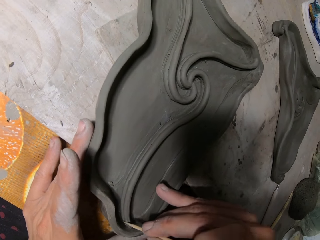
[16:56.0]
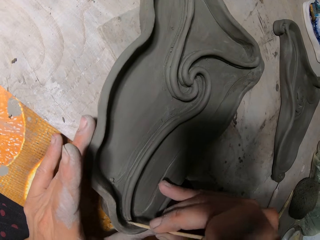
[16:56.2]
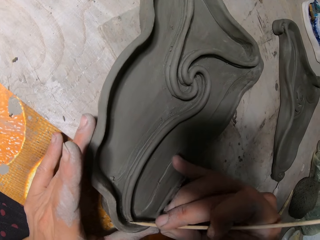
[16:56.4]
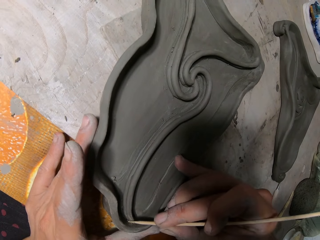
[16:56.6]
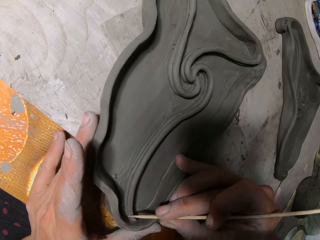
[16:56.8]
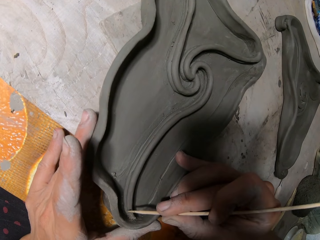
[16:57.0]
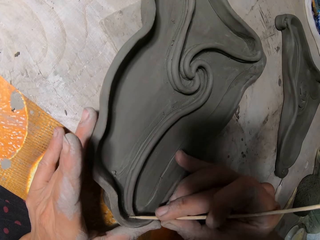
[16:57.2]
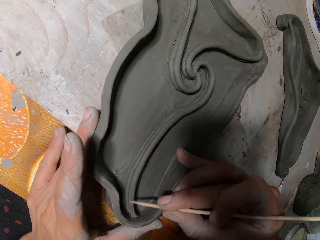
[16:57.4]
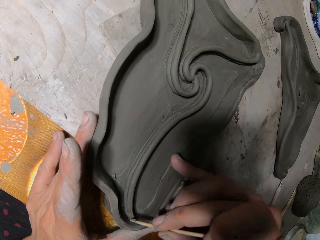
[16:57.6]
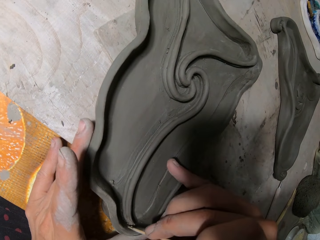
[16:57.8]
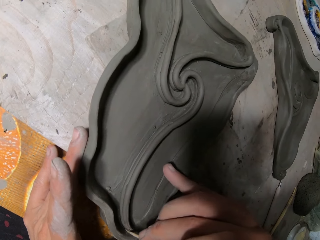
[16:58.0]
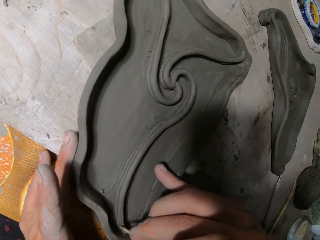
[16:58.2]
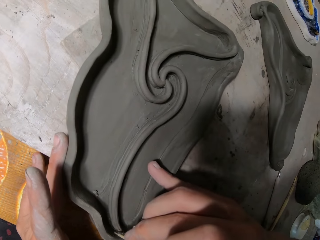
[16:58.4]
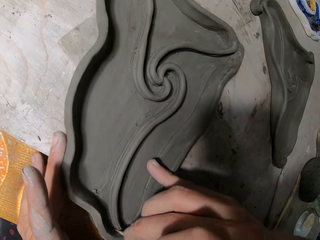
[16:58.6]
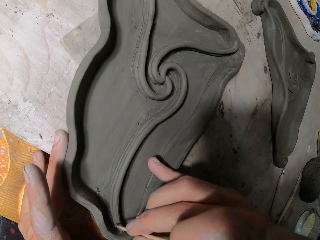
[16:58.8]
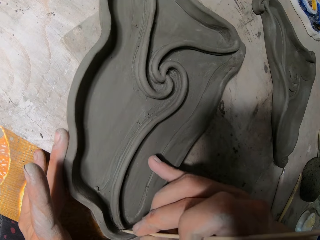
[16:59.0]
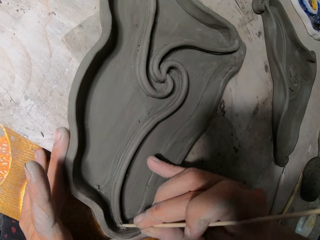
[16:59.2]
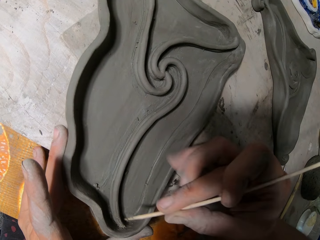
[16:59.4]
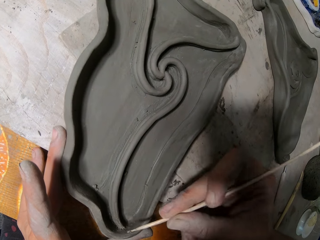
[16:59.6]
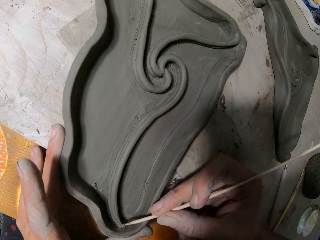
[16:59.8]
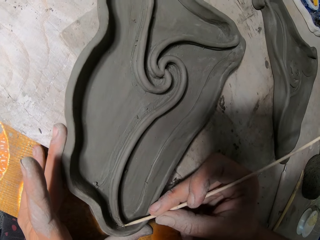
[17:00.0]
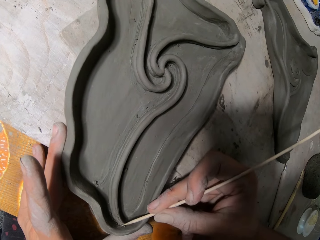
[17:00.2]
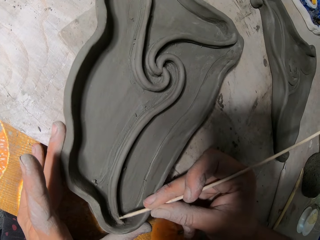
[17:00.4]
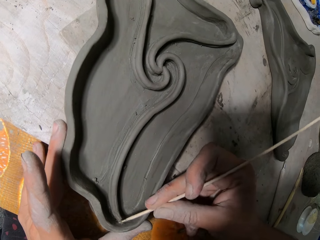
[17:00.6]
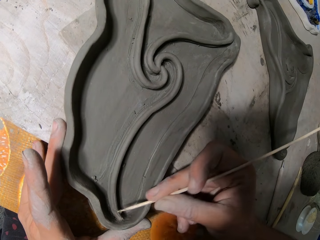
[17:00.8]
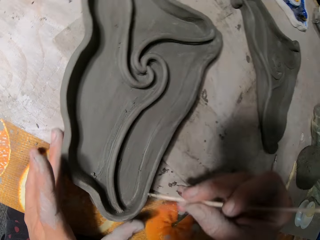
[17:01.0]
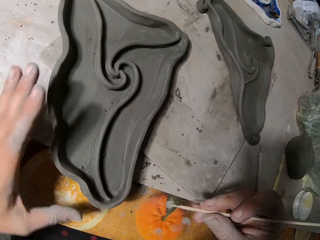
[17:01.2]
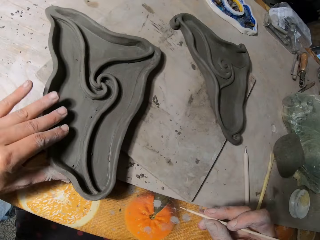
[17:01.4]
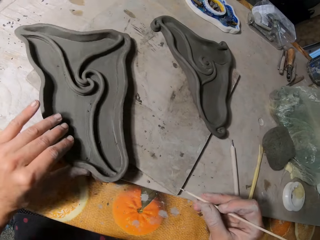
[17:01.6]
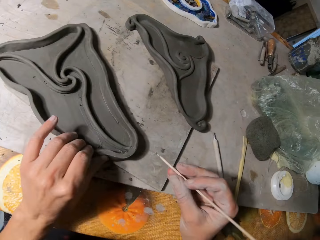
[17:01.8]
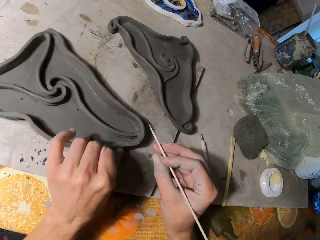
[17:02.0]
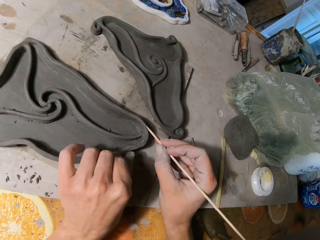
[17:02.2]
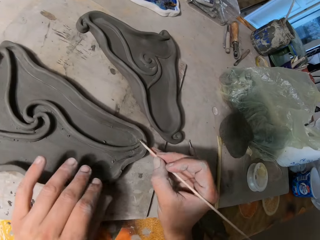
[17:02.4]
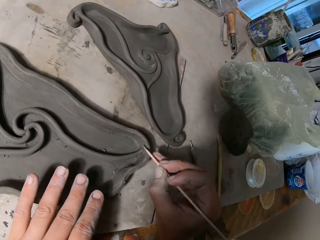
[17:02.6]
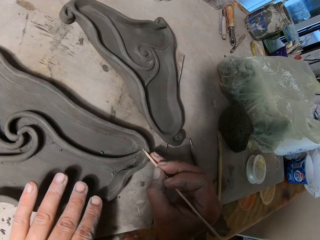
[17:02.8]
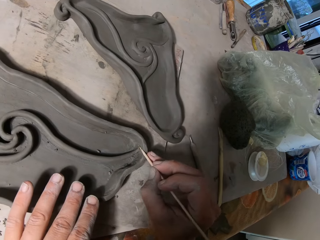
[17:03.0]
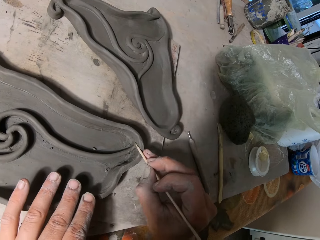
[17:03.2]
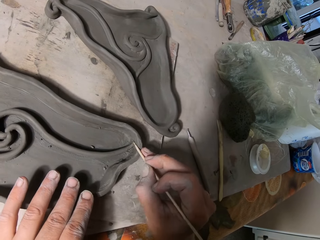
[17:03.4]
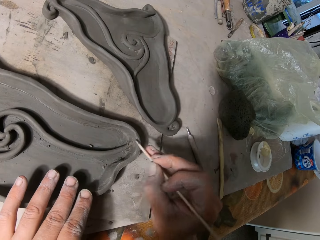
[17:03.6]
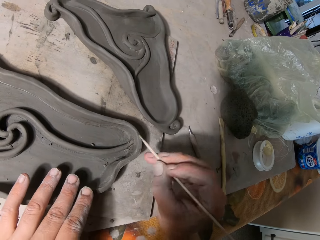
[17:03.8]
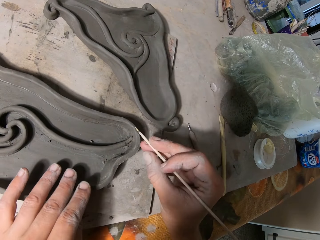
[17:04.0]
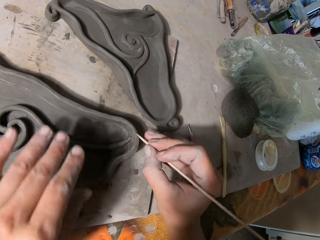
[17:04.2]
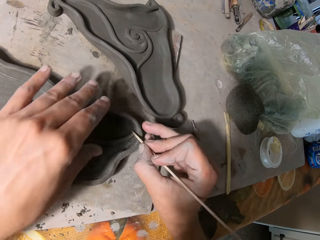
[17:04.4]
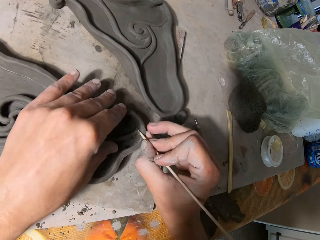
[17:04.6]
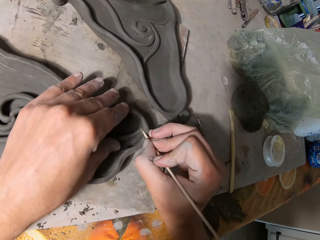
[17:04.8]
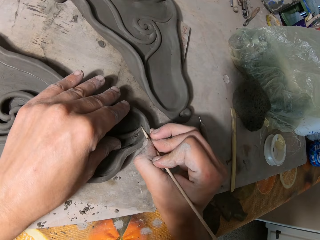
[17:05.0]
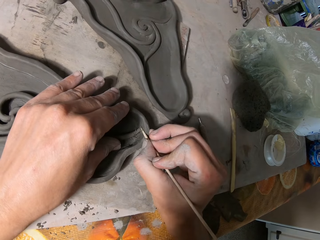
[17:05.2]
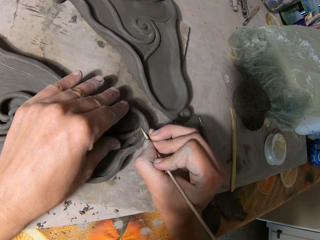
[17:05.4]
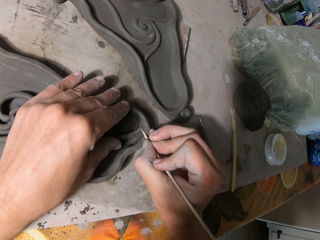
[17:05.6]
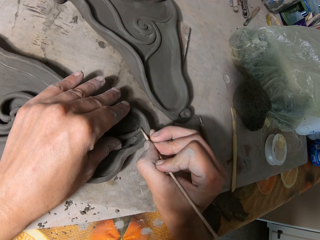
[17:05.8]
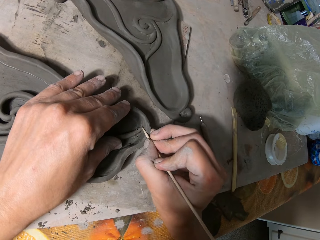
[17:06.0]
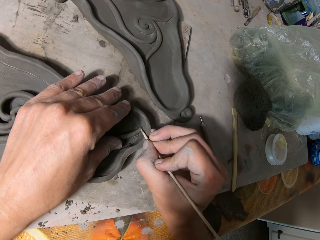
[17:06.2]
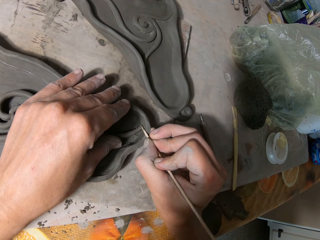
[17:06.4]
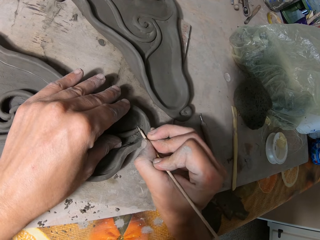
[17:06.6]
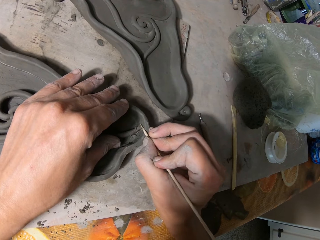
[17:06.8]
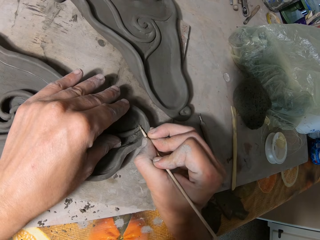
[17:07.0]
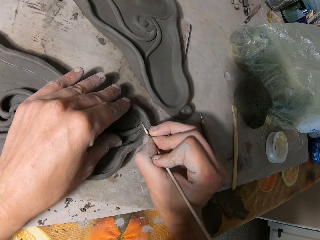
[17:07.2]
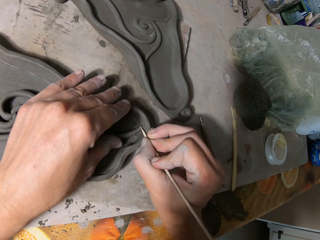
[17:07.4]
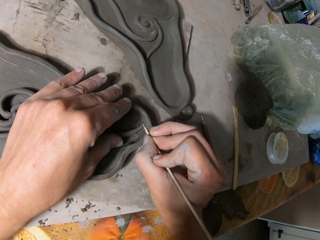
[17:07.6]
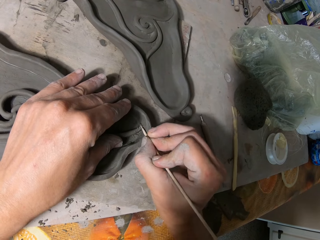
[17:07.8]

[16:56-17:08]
The camera wearer turns the clay mold on the board with his left hand. He aligns the pottery. He smoothens the clay mold with the wooden stick in his right hand.

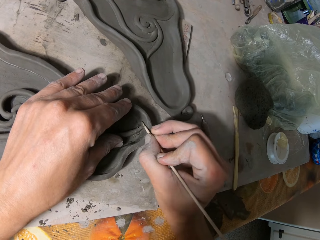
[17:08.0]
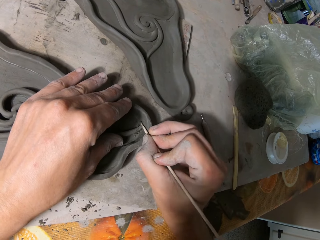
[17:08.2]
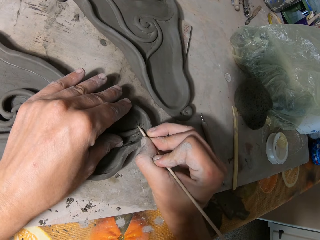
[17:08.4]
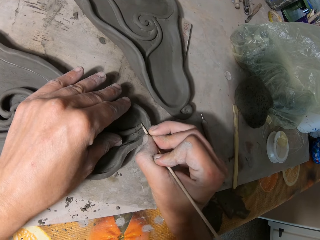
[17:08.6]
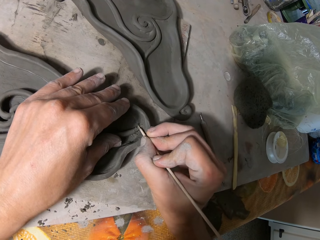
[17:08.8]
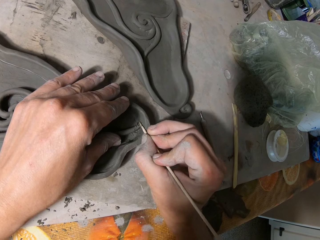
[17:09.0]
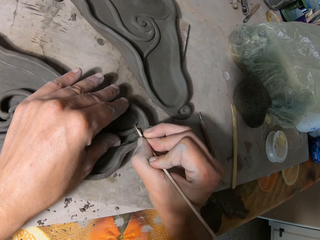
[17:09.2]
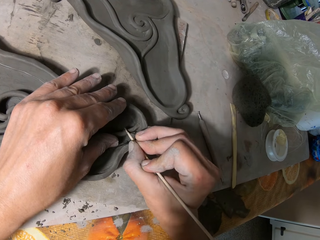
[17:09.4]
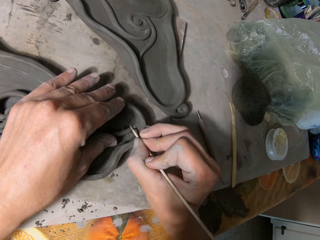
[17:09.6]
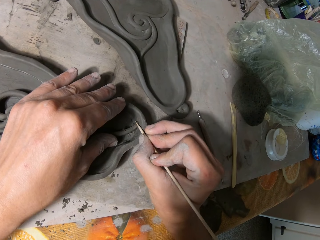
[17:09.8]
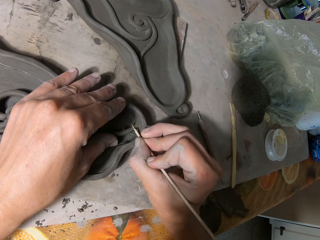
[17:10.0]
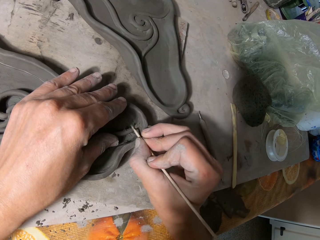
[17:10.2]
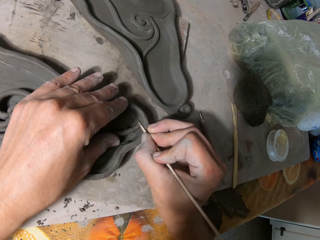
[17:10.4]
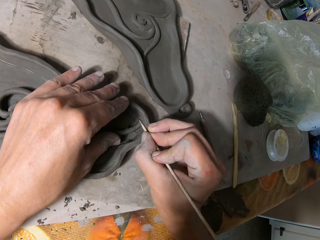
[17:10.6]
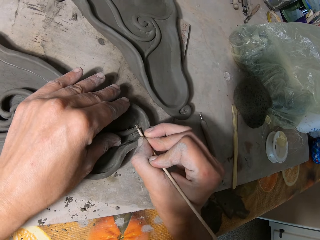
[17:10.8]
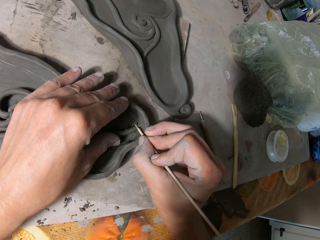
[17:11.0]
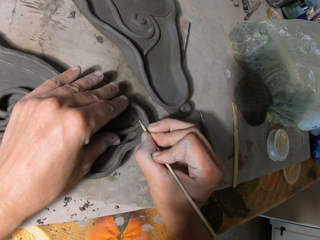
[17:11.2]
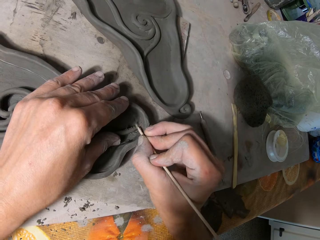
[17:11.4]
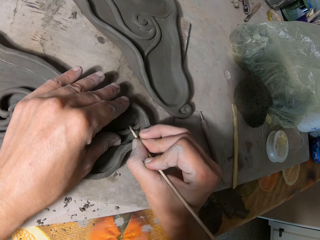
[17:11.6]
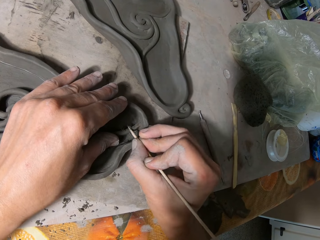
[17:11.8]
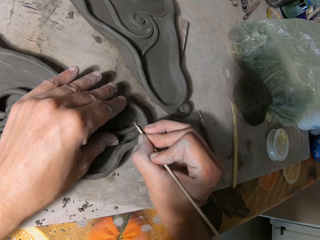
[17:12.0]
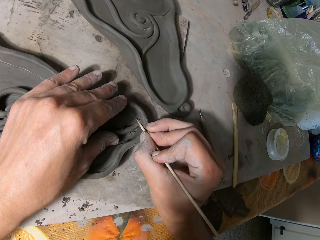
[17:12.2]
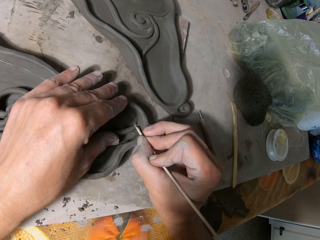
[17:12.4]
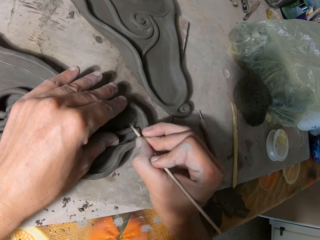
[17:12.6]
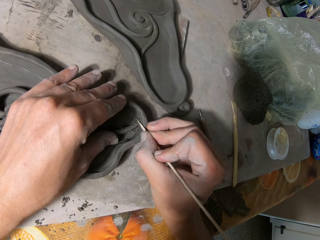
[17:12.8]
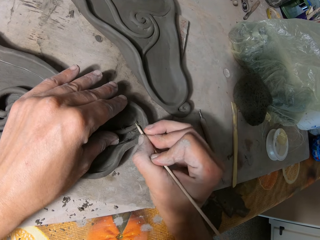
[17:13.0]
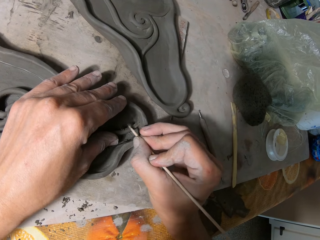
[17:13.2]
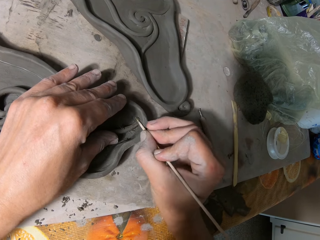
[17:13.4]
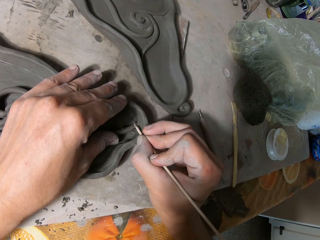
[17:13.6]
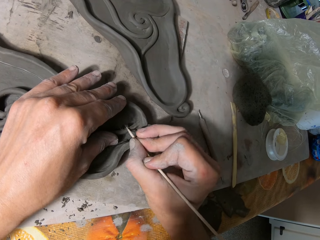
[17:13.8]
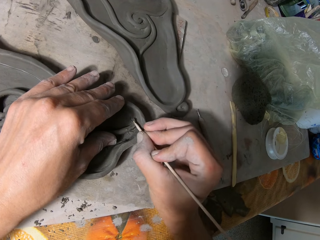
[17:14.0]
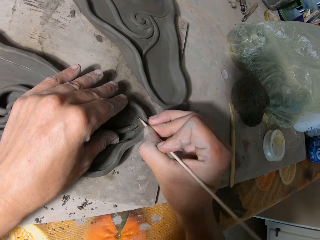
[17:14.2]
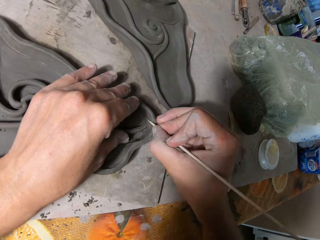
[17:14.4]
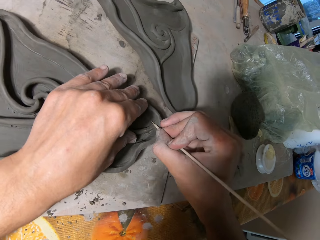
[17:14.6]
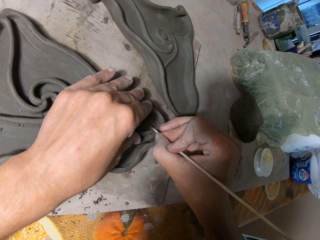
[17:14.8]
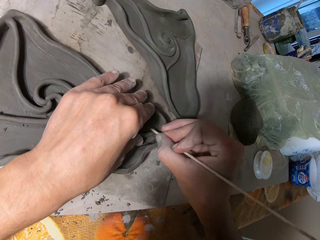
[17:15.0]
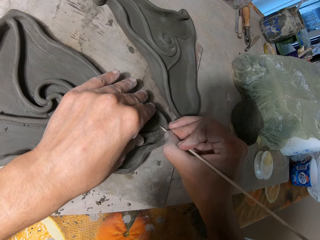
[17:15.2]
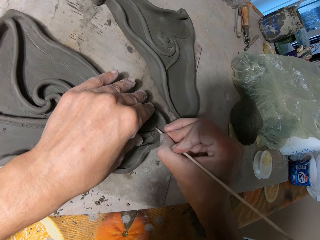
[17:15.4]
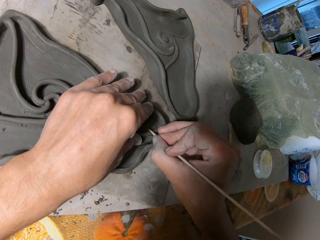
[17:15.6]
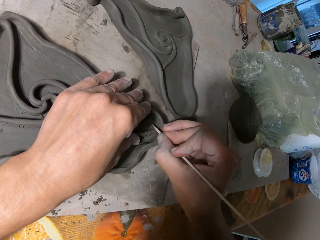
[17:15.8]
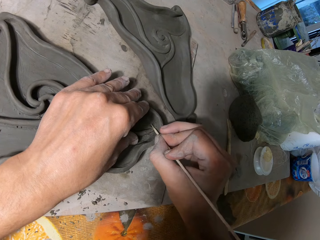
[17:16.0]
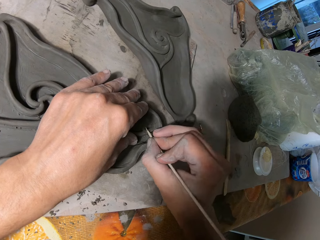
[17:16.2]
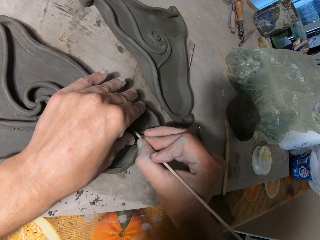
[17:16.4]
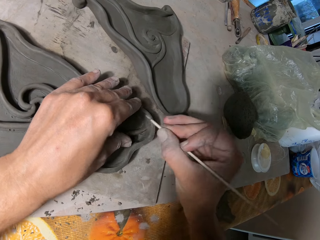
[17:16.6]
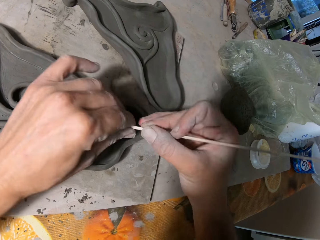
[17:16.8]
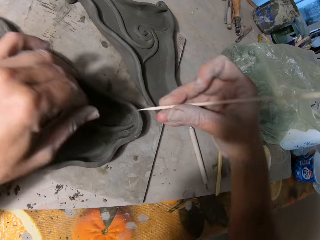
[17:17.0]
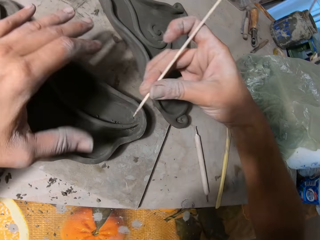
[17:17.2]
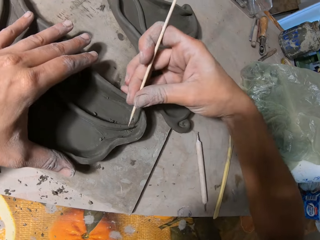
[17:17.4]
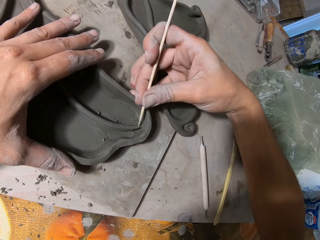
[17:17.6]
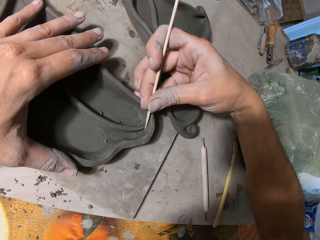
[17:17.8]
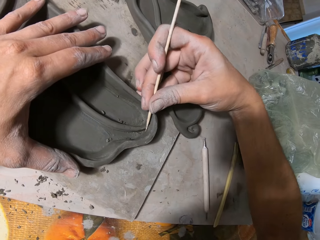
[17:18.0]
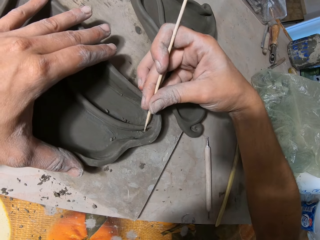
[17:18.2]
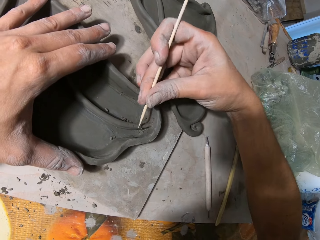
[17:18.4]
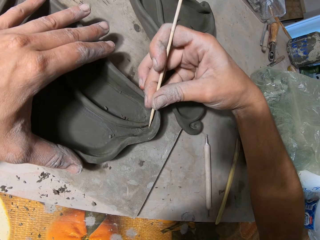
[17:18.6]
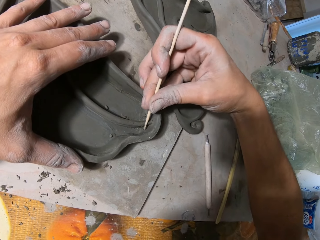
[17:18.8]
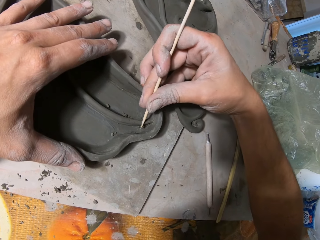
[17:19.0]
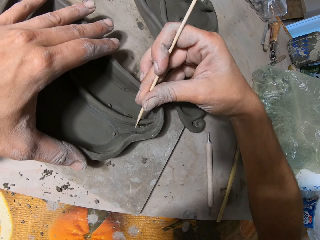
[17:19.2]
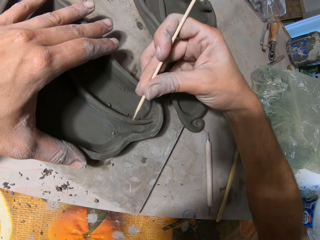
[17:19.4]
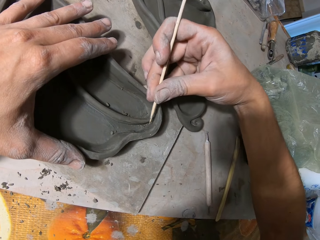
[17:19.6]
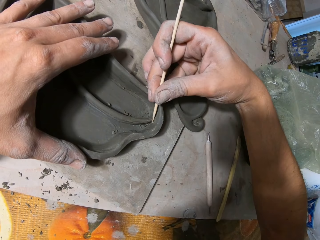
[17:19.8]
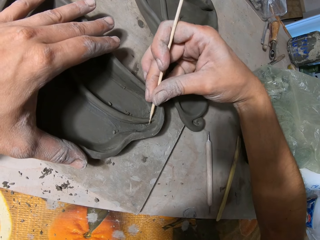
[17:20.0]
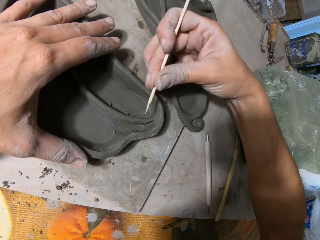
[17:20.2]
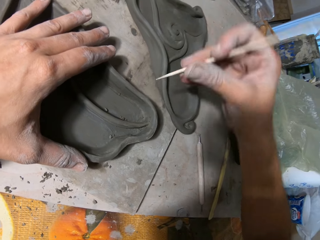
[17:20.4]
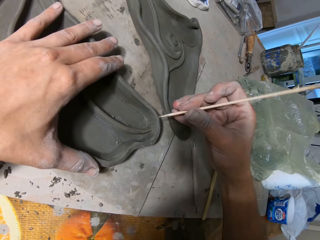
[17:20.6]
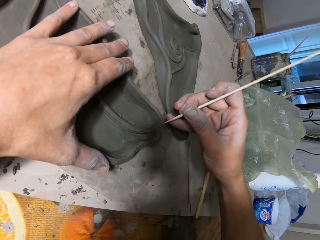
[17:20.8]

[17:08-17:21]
The camera wearer wipes off a clay particle on the wooden stick with his left hand. He smoothens the clay mold with the wooden stick in his right hand. He aligns the pottery.
